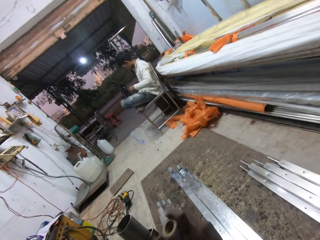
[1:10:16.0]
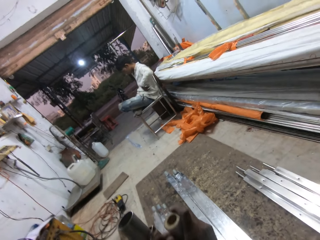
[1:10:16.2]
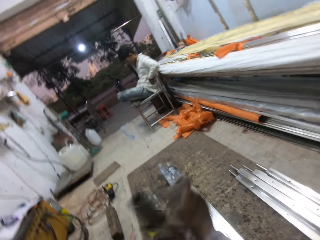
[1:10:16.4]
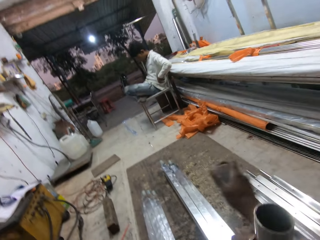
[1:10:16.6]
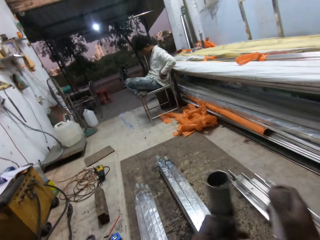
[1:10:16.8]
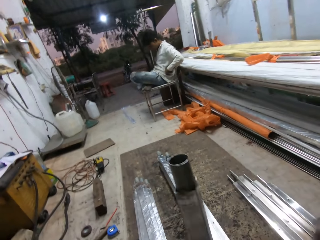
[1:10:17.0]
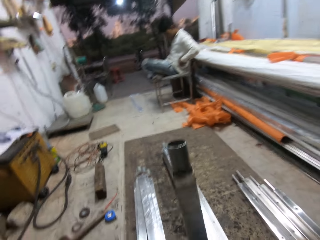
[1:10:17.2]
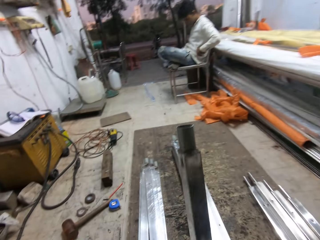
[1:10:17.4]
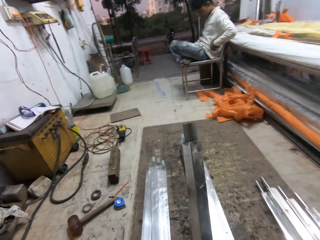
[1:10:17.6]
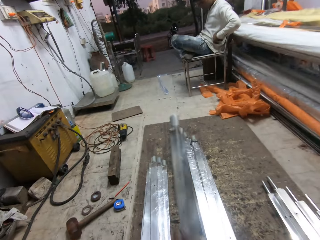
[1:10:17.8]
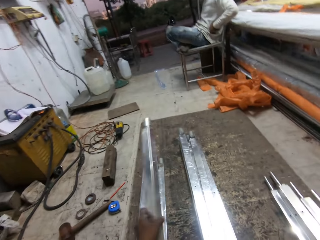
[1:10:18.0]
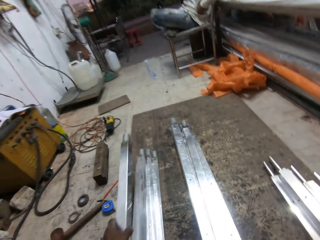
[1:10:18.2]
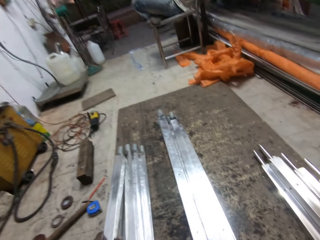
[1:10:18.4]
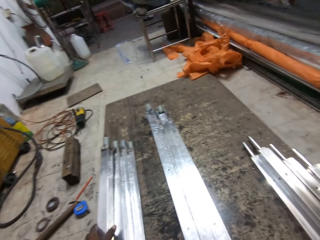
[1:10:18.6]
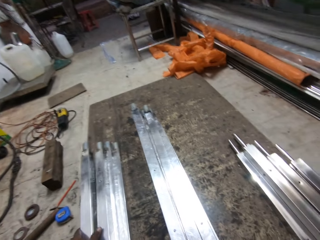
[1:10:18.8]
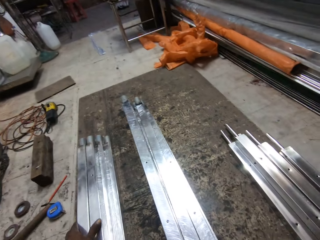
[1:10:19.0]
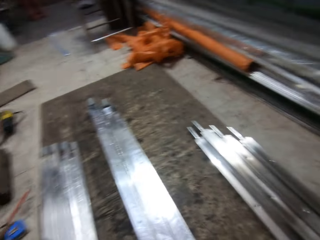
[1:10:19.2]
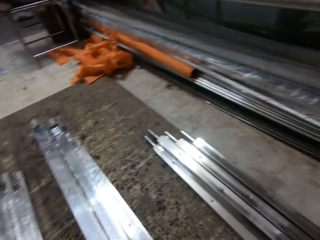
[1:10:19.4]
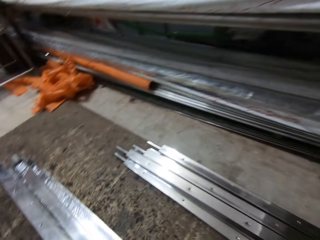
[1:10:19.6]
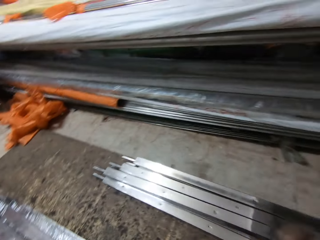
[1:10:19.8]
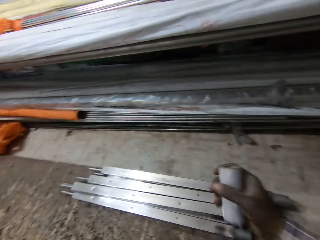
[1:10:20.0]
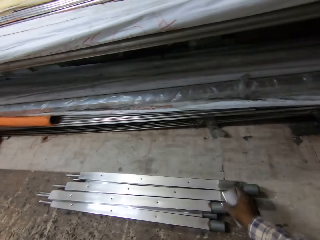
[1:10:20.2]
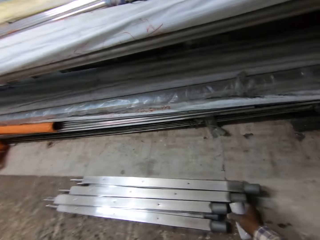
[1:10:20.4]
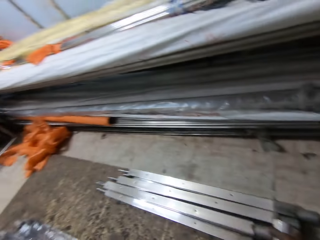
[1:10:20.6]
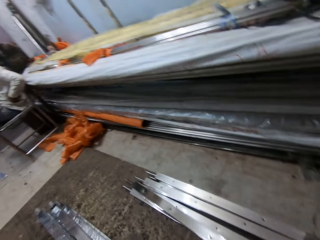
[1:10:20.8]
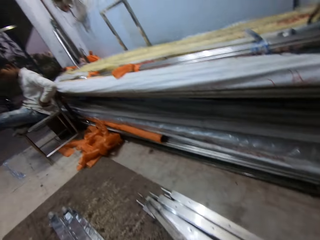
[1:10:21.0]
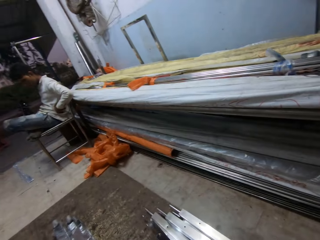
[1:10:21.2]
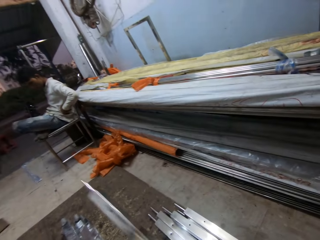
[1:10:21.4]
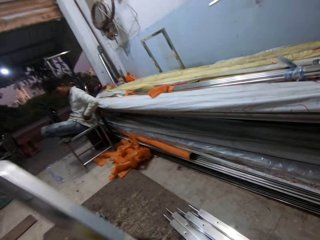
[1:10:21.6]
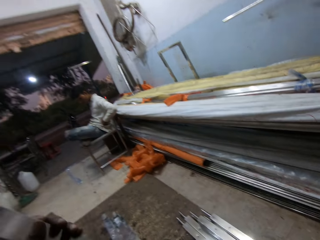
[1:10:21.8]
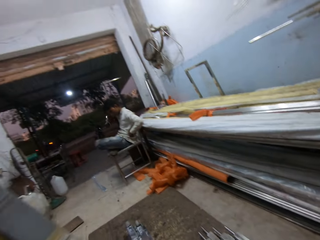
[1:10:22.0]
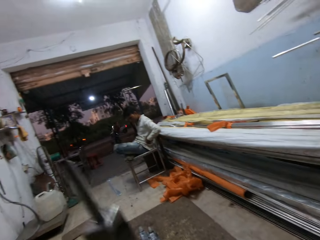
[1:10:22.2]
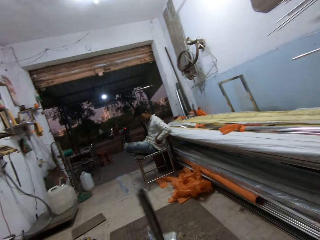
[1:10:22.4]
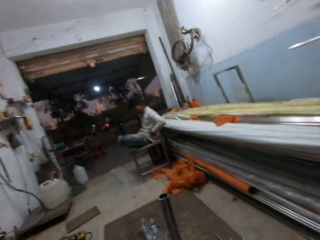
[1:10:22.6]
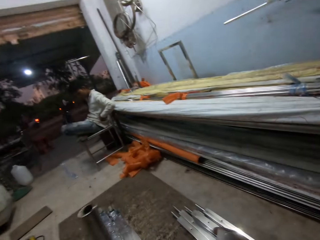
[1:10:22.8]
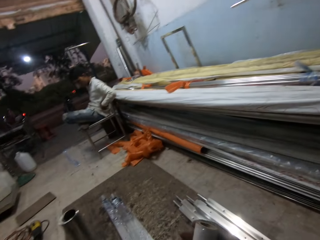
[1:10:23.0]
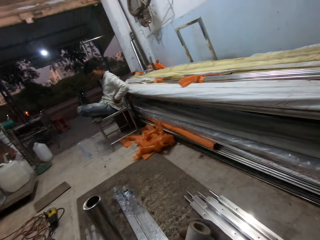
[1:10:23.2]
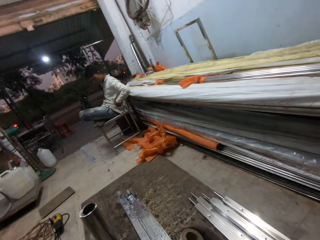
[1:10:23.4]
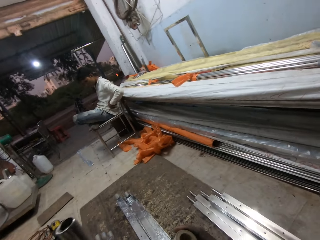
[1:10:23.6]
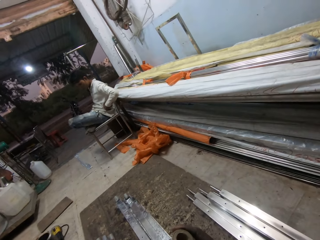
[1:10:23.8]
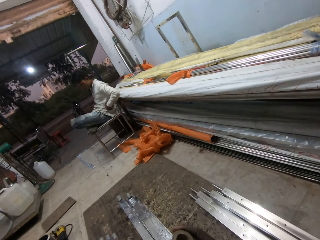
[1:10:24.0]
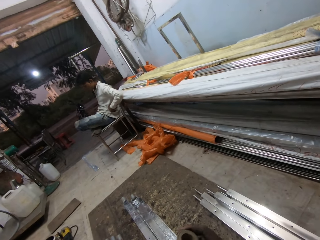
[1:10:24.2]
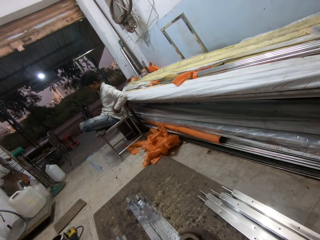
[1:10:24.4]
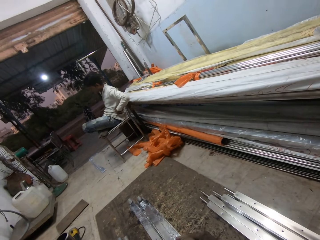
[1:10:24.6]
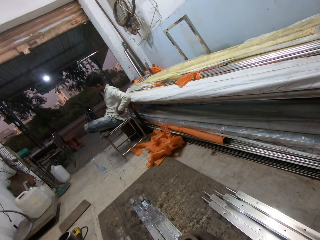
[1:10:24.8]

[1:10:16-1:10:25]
A man places his left hand on his waist. The camera wearer cuts the clear foil paper. He drops the iron rod on the pile of iron rods on the floor with his left hand. He picks up an iron rod from the pile of iron rods on the floor with his right hand. He places the iron rod in his left hand with his right hand and stands the iron rod on the floor with his left hand.

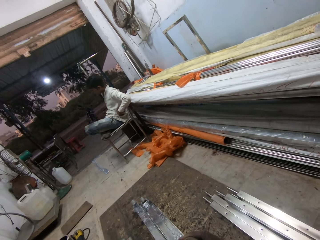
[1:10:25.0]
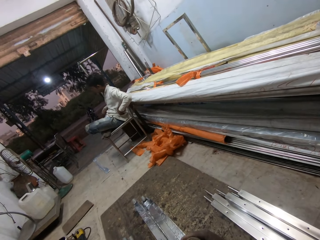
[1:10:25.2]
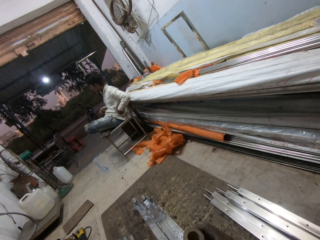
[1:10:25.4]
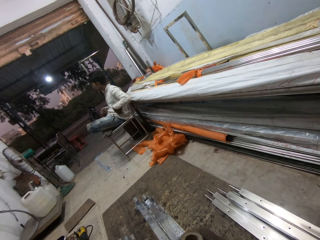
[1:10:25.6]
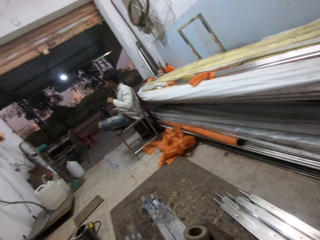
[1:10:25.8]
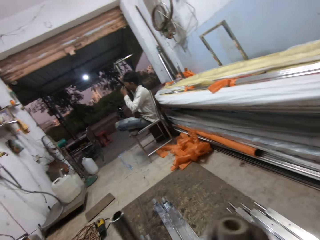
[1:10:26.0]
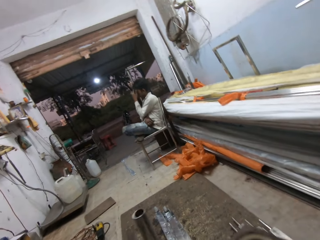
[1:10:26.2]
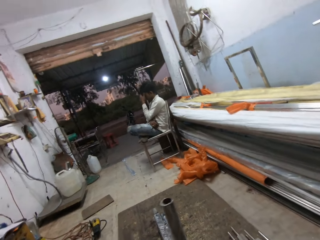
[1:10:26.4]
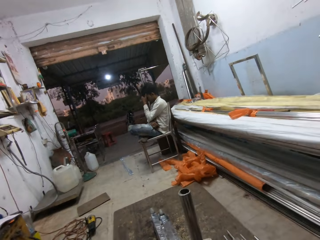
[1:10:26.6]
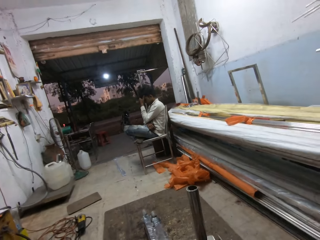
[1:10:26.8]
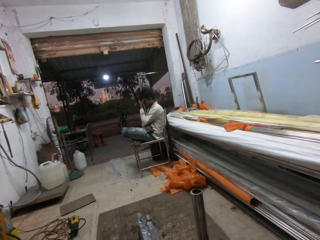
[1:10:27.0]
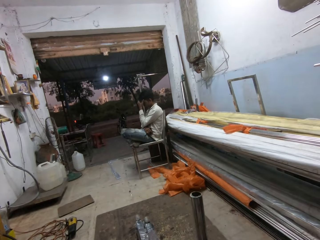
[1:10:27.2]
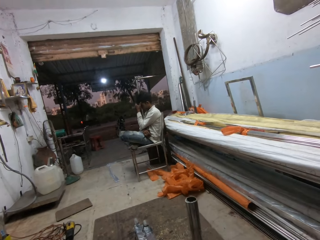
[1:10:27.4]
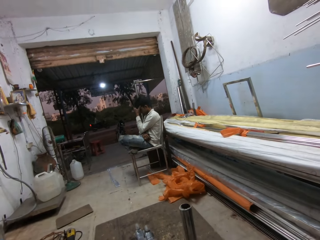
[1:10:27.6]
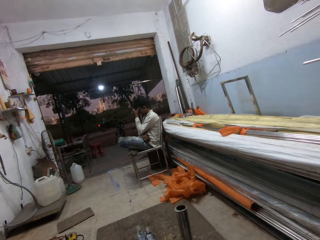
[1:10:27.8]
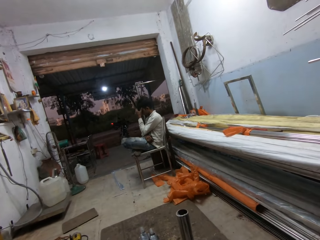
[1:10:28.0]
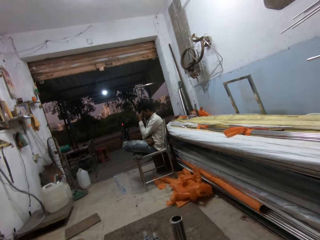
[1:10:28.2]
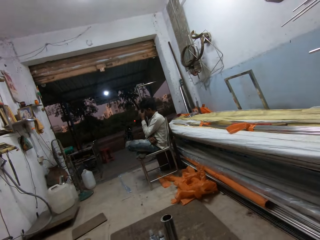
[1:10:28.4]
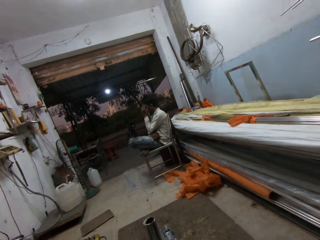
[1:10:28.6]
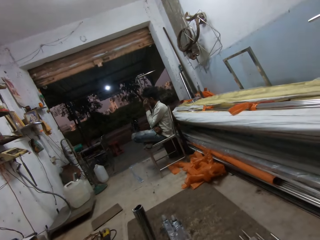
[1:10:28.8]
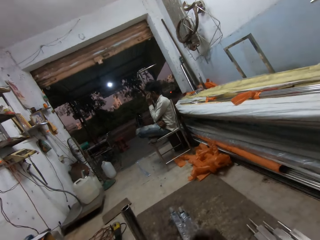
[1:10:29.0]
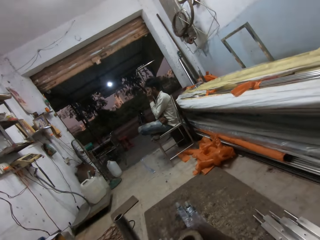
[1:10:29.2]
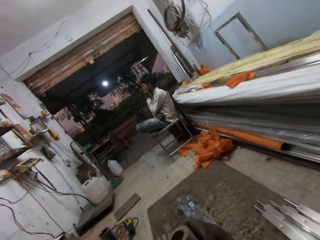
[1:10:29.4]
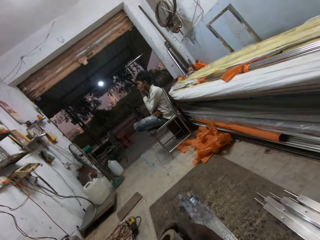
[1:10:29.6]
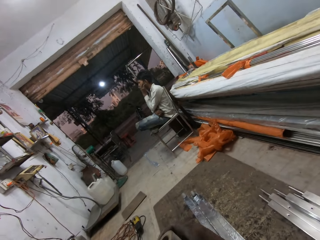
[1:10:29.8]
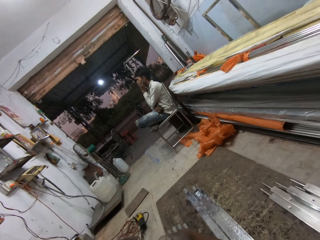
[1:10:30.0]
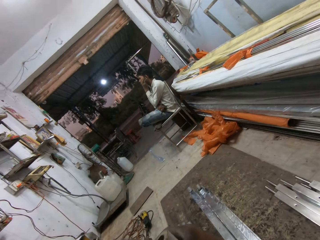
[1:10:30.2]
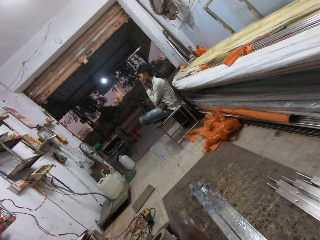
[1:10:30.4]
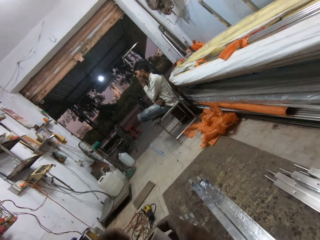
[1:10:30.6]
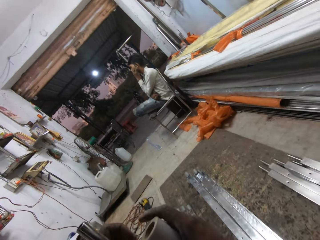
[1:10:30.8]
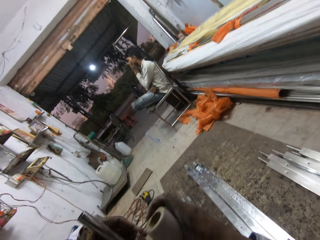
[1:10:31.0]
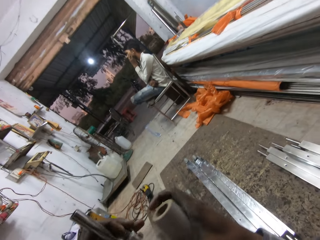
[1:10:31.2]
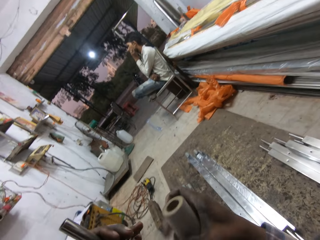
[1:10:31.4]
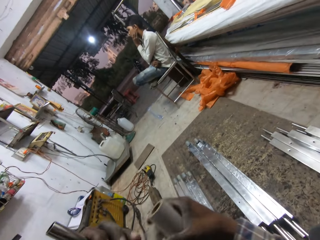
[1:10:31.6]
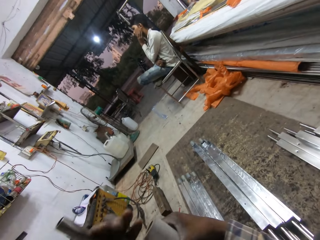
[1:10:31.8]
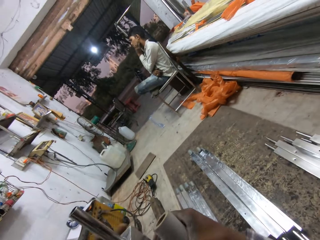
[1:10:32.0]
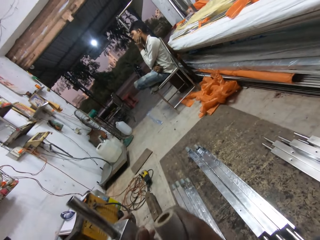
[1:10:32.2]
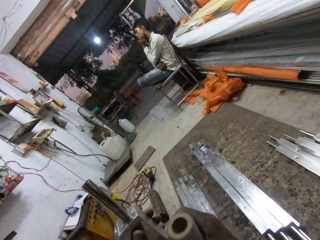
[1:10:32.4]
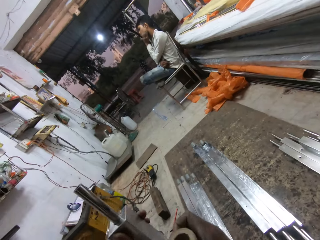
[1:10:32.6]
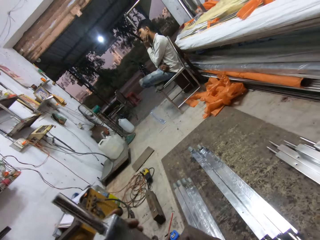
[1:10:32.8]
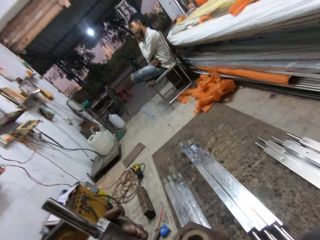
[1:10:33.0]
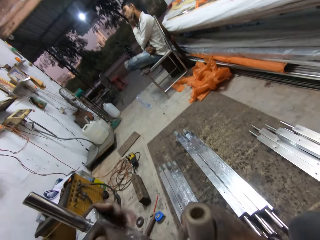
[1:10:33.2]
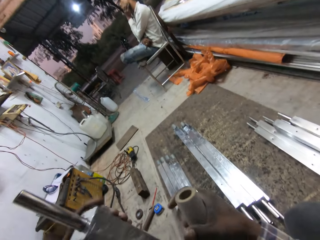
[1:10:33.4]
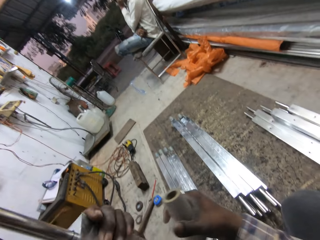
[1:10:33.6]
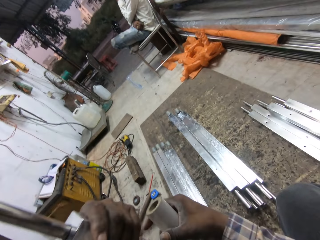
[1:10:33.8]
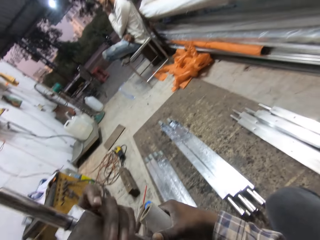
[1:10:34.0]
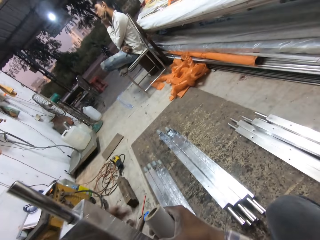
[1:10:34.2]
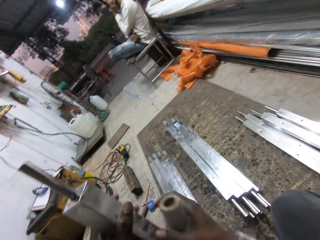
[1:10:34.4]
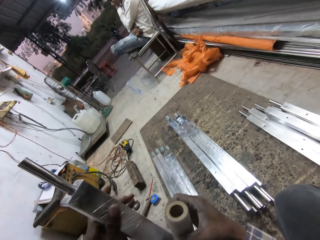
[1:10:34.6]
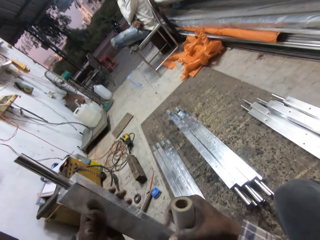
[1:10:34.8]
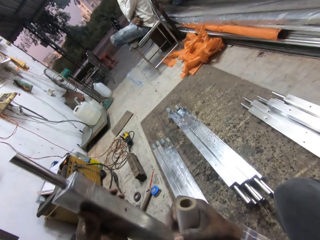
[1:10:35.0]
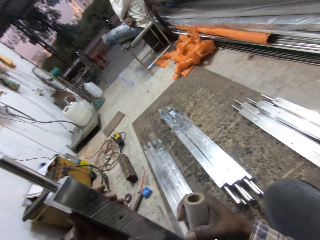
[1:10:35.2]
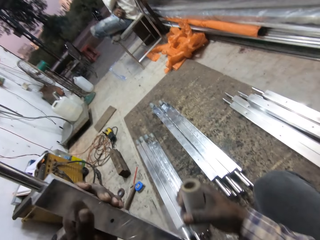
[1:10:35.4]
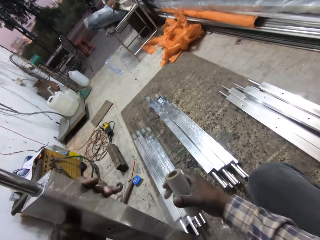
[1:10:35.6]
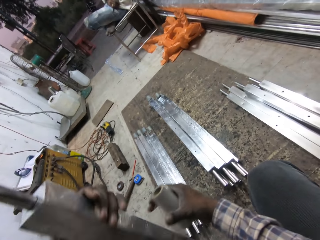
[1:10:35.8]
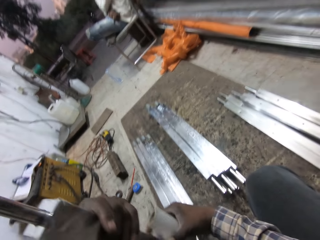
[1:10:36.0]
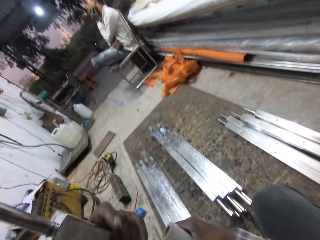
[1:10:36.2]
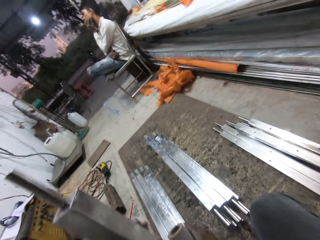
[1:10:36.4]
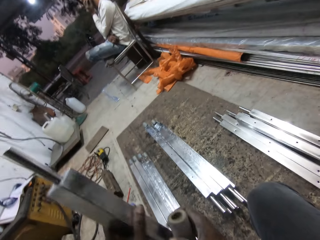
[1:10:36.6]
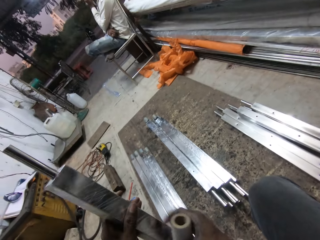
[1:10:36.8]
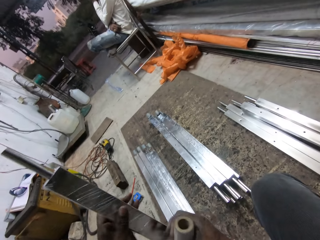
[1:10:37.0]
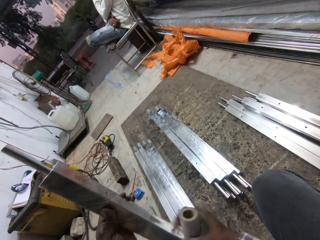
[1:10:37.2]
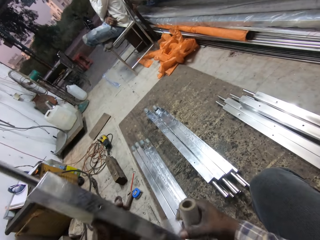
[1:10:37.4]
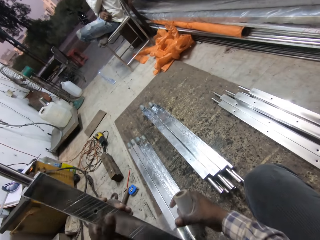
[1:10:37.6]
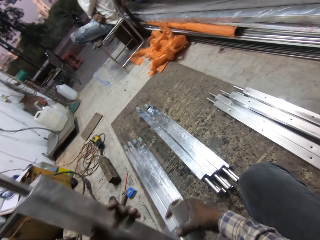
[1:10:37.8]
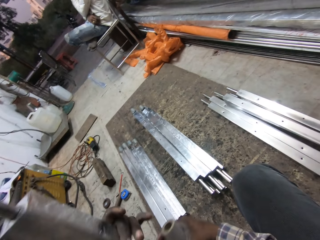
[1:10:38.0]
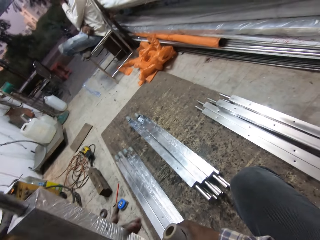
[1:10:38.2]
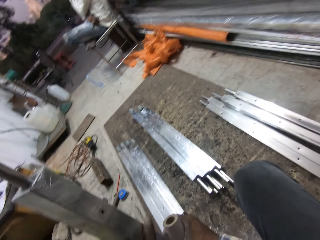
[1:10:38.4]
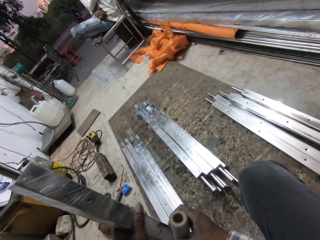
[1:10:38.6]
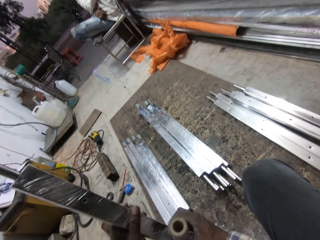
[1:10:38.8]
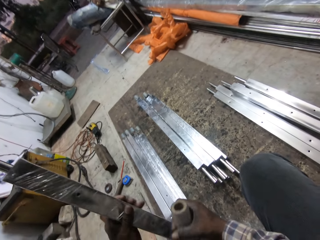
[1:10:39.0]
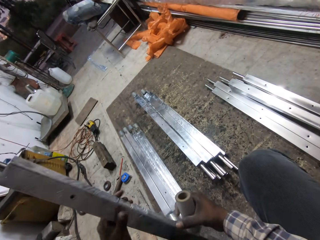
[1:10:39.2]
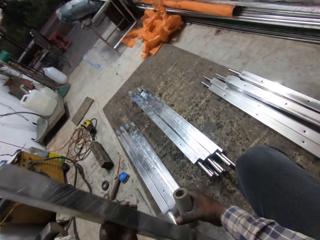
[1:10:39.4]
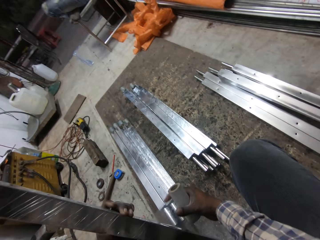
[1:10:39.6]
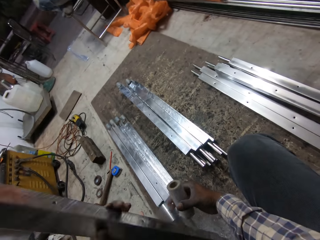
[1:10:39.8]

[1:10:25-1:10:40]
A man places his right hand on his stomach and places his left hand on his face. The camera wearer masks the iron rod in his left hand with the cellotape in his right hand.
